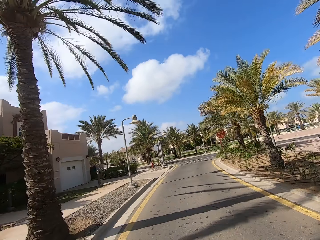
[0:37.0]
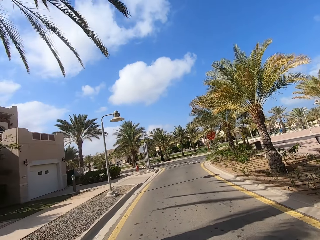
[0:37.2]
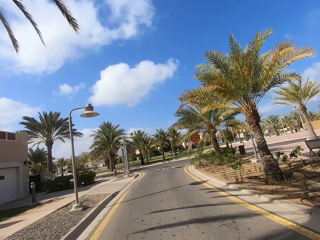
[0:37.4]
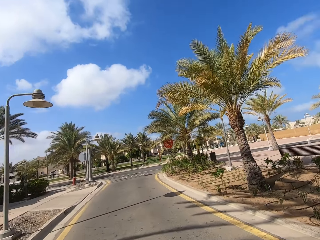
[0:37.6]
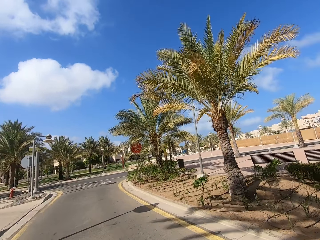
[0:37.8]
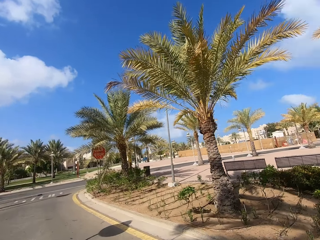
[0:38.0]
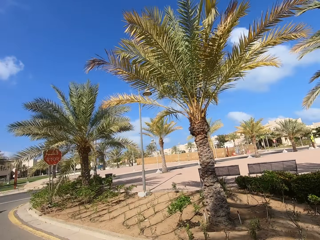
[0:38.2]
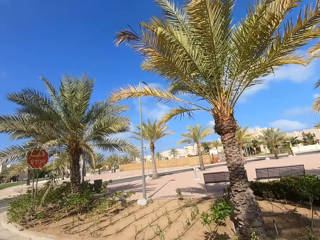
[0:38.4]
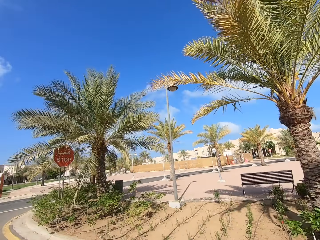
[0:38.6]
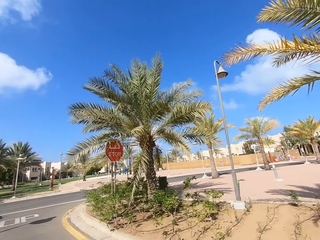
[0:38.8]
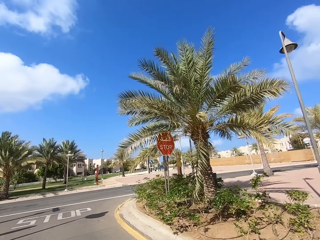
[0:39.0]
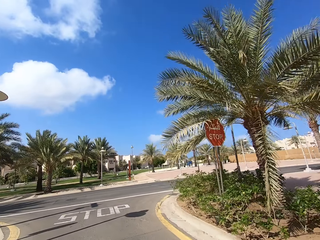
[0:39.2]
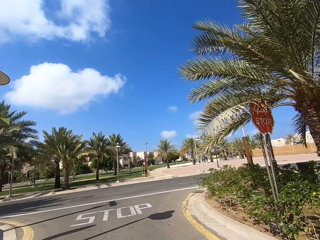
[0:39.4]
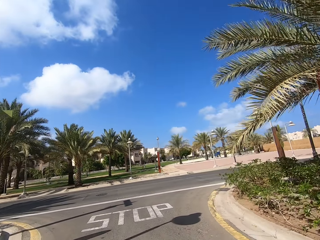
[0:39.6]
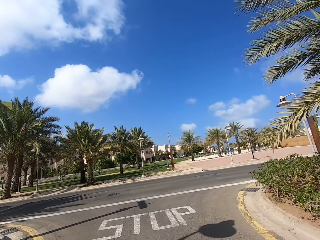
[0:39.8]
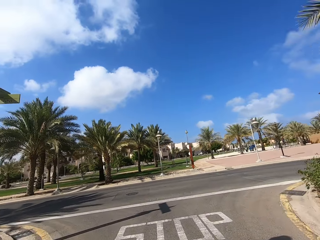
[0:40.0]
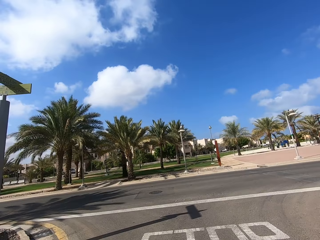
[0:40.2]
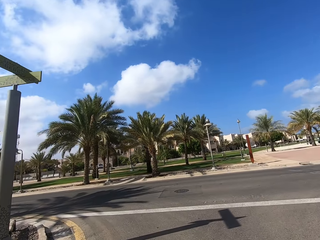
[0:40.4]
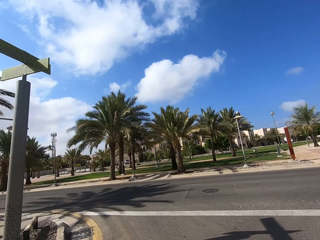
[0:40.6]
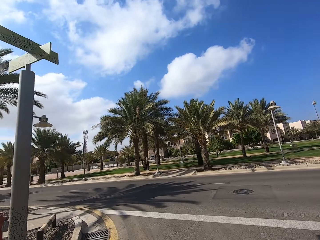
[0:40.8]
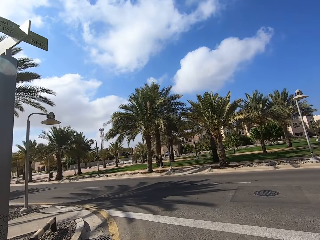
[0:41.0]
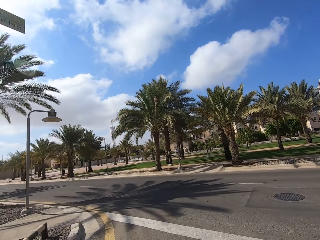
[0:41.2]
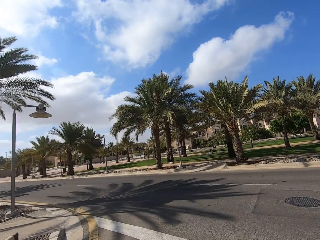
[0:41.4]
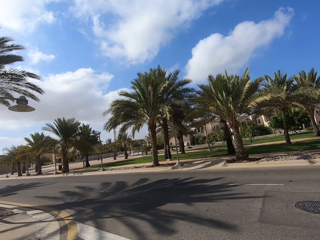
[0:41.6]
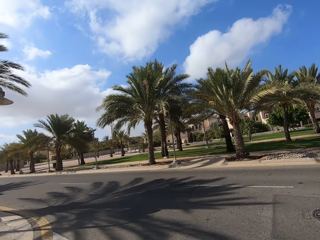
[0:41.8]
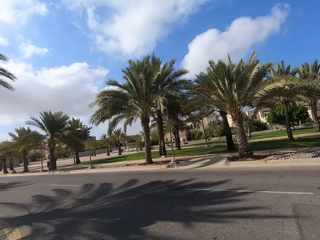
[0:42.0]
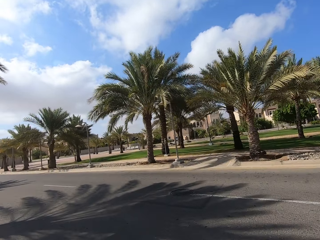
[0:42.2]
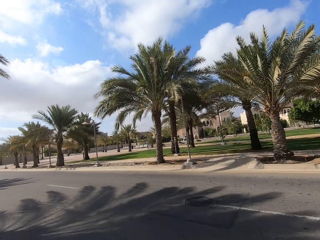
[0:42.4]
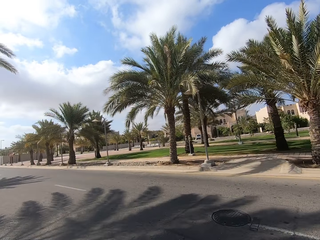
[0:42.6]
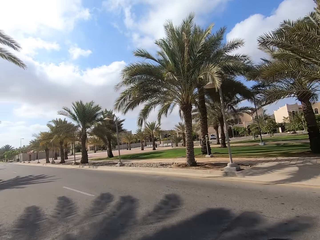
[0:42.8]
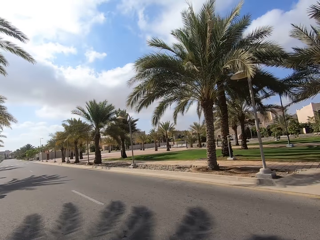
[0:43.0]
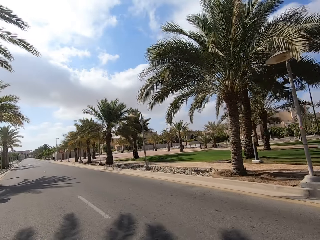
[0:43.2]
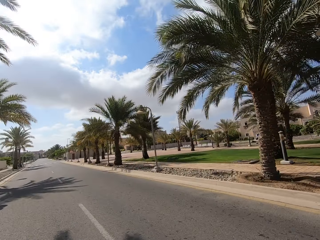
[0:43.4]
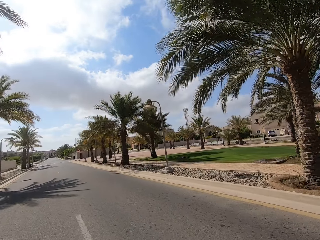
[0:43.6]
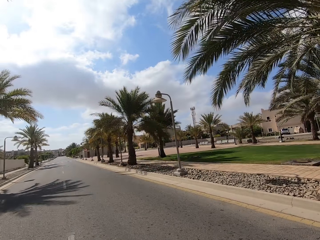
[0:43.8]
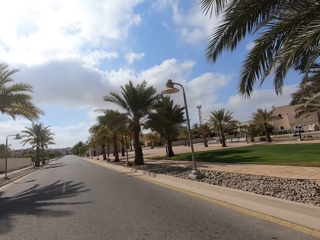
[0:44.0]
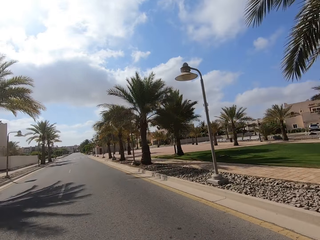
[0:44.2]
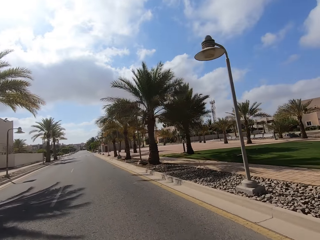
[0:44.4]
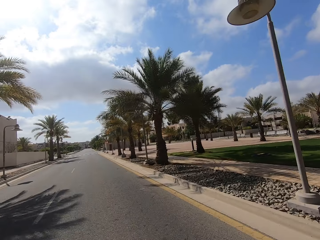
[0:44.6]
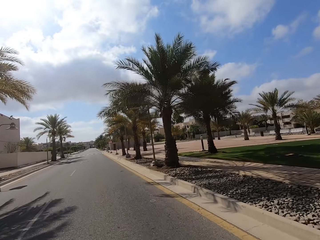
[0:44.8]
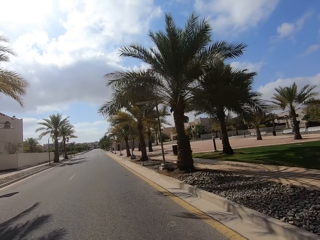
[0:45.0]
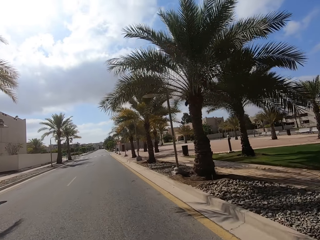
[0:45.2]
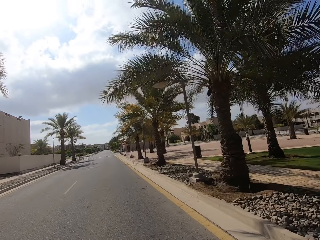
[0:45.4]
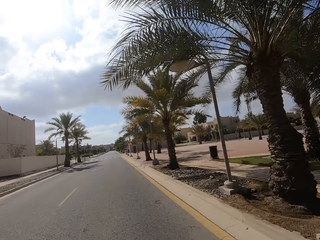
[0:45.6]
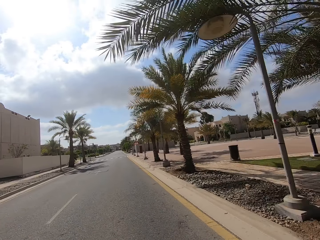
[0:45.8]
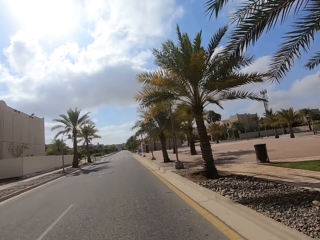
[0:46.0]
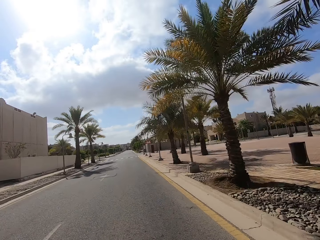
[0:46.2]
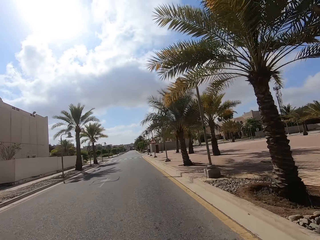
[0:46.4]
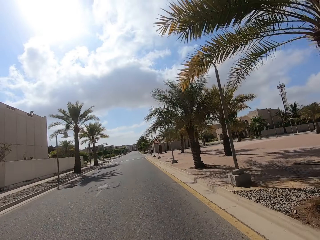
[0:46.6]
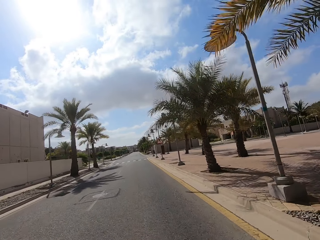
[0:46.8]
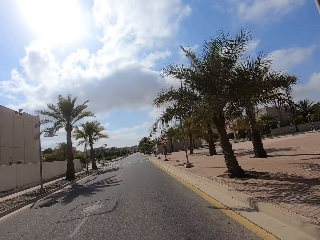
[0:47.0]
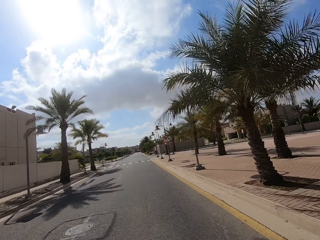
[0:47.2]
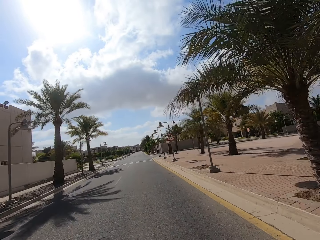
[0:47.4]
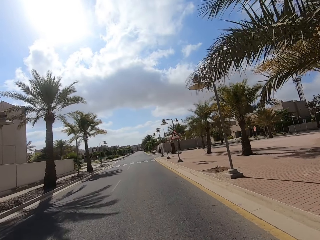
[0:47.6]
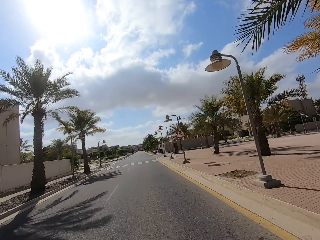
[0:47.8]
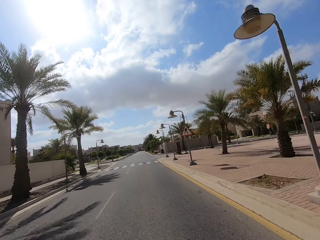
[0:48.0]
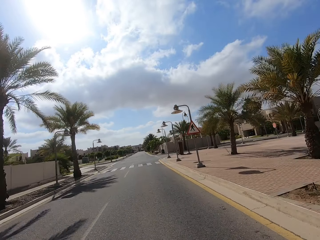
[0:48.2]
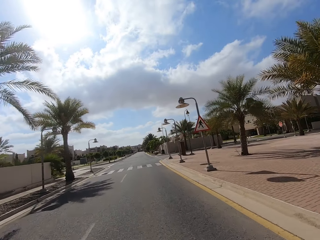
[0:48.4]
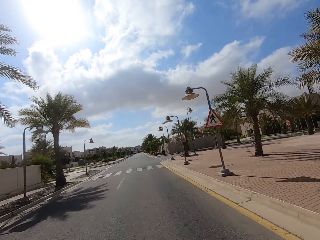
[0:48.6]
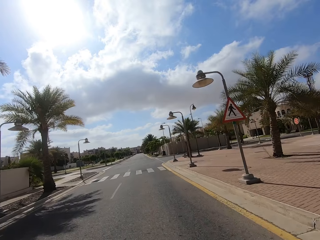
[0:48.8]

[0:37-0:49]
The camera wearer rides the scooter on the road and looks around. They ride the scooter on the road and take a left turn.

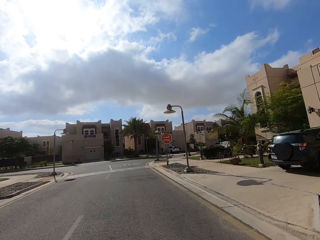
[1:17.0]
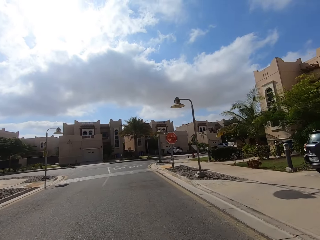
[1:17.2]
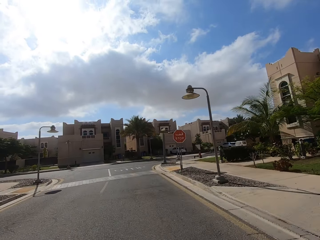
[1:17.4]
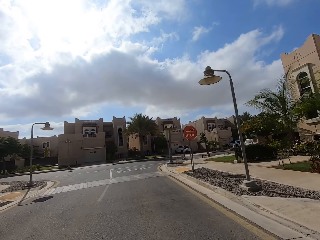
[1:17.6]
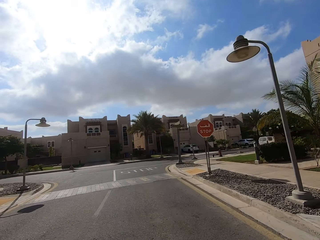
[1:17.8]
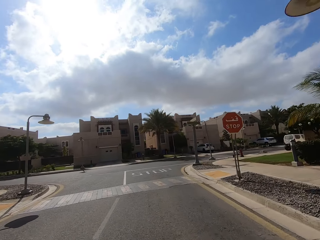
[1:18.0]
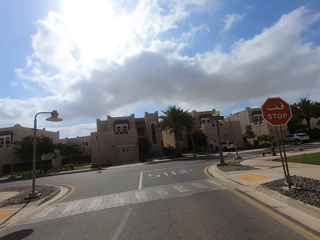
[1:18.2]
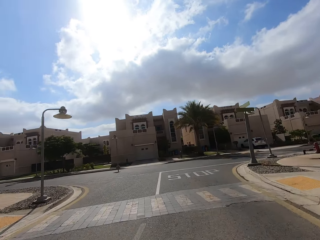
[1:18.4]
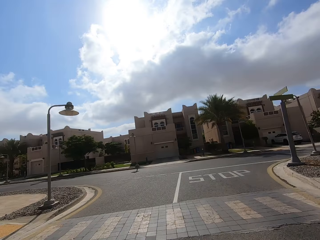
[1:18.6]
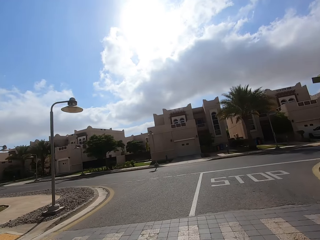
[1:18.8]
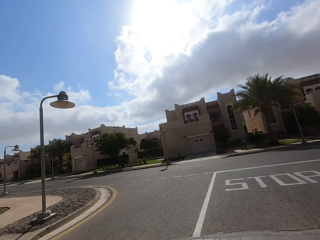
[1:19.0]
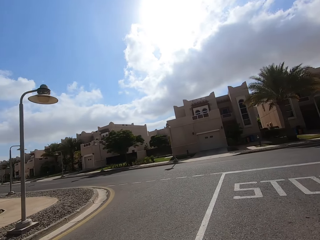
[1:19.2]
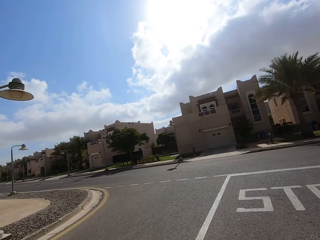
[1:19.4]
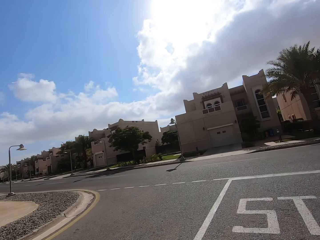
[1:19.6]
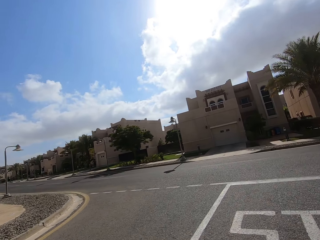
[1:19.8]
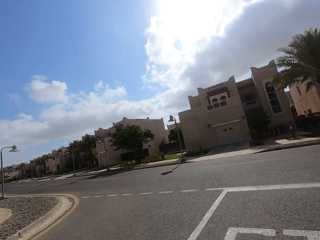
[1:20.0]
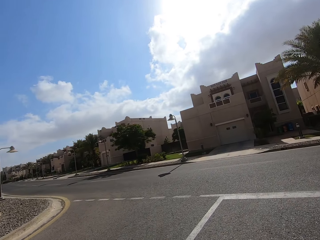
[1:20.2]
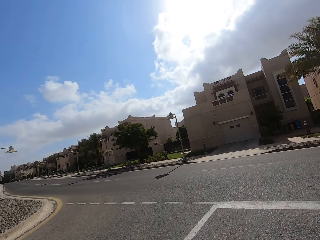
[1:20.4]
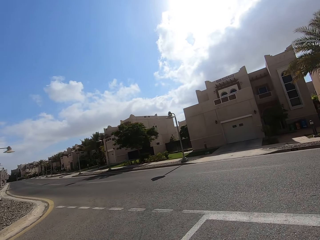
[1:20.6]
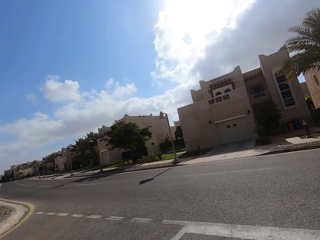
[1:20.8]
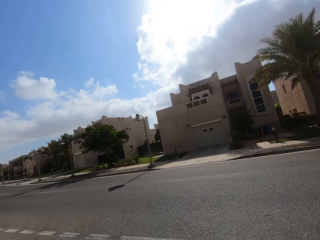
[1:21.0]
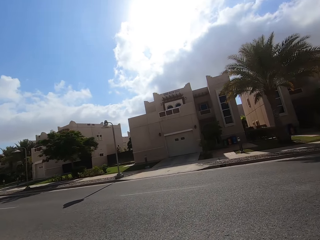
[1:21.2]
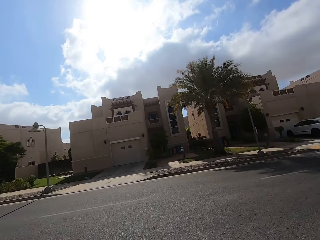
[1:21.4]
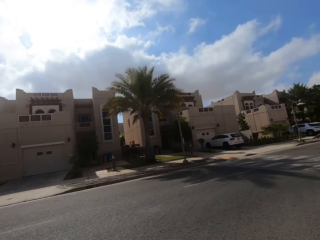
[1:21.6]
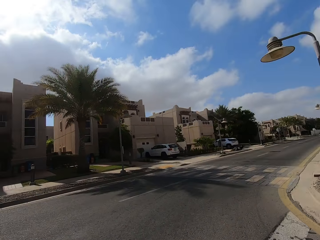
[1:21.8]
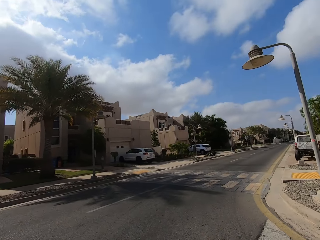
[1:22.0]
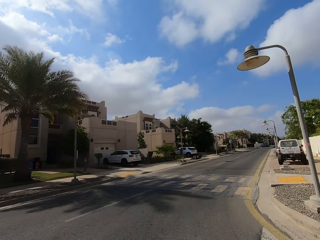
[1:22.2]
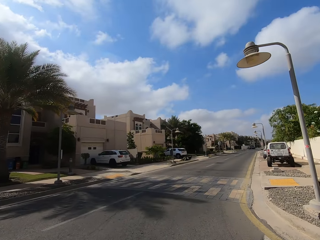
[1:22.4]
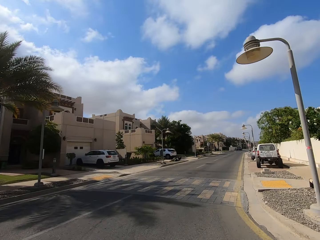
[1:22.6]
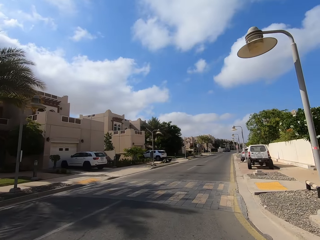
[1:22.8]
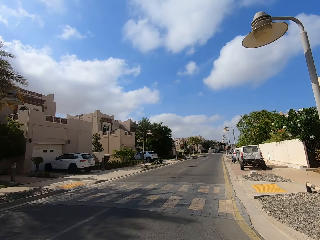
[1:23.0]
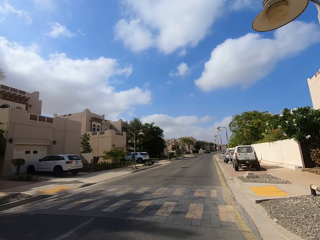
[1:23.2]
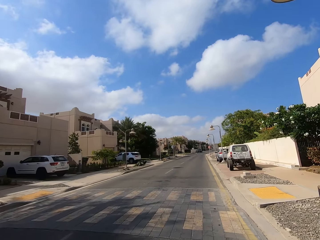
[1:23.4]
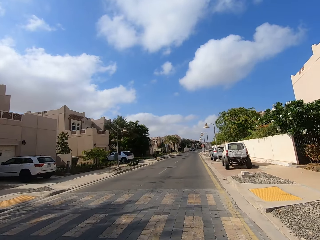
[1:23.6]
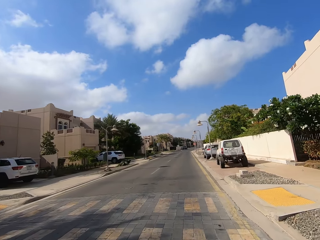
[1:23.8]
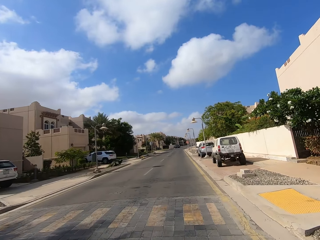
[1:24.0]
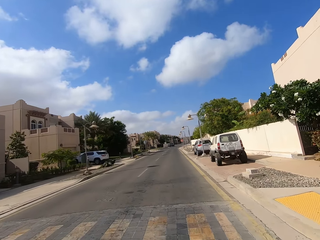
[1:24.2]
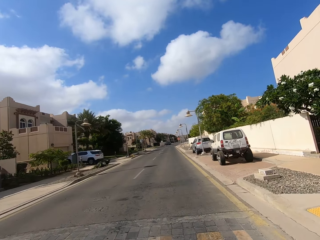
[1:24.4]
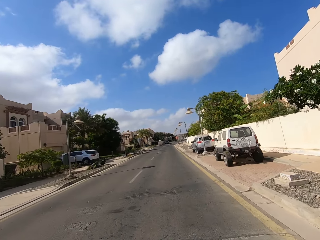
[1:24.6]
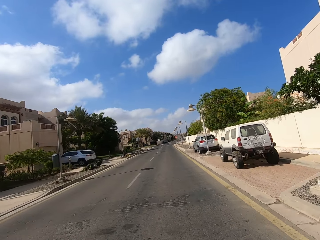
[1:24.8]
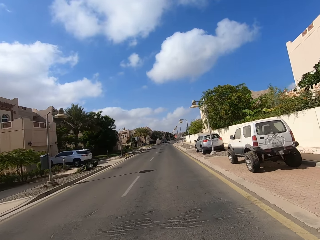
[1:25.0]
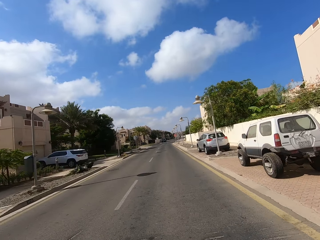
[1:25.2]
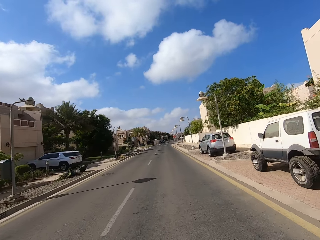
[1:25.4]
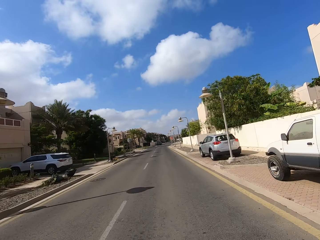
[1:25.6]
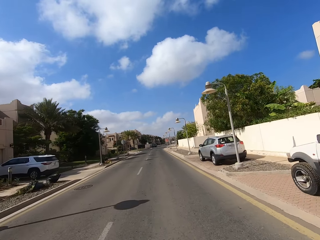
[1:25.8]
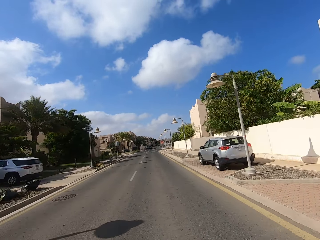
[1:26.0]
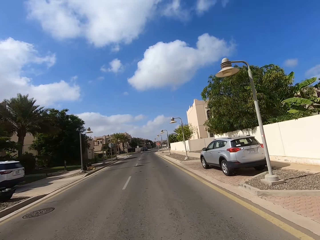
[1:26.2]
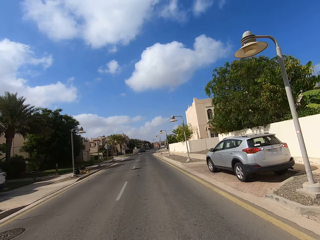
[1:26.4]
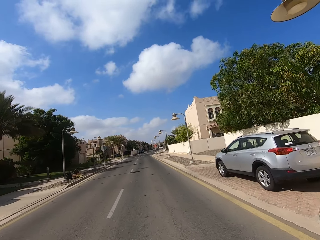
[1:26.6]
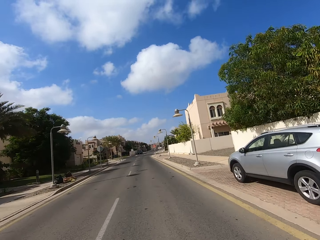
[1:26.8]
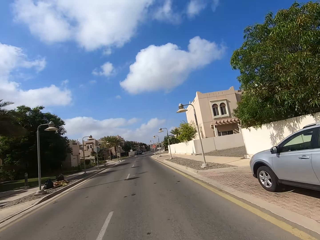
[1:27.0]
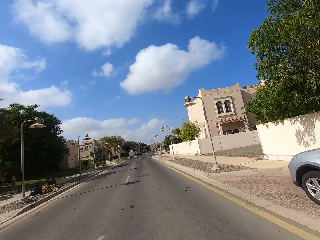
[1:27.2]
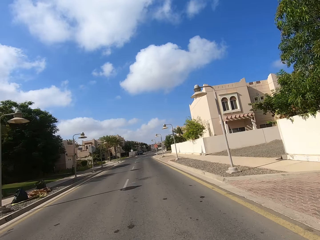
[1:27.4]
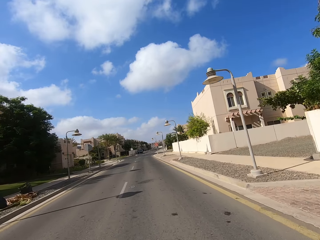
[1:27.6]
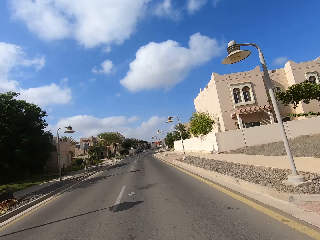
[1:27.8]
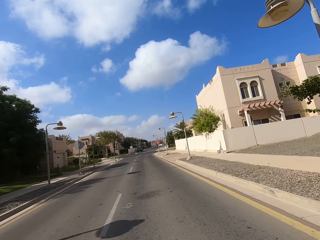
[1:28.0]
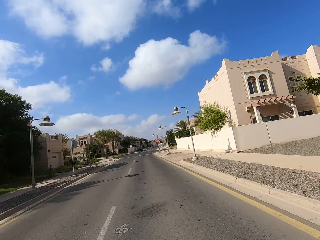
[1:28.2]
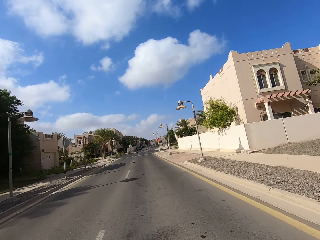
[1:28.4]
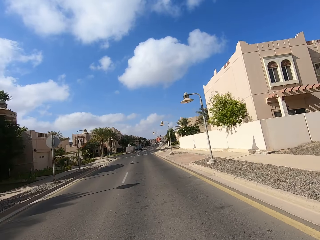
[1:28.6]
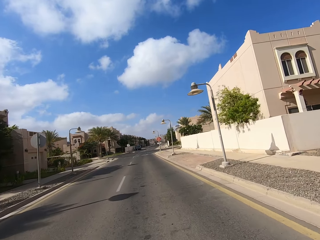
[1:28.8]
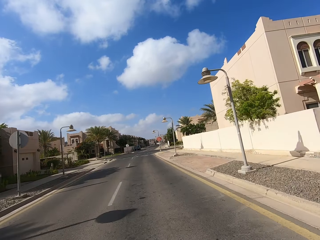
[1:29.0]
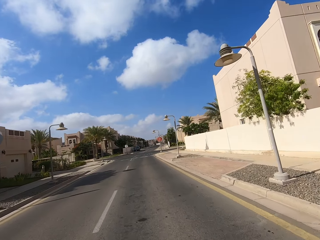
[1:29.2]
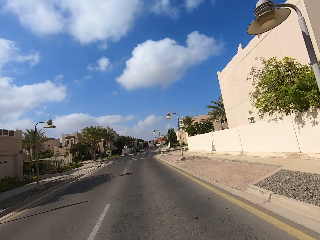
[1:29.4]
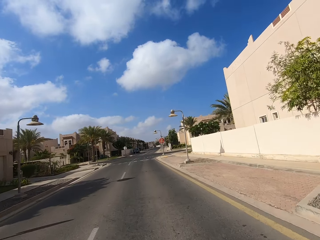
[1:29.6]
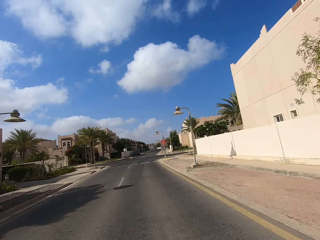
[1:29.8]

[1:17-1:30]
The camera wearer looks around. They take a right turn and ride the scooter on the road. They drive straight ahead.
